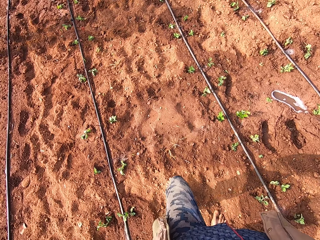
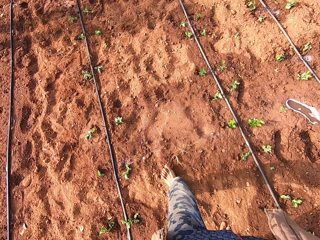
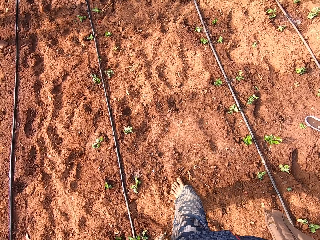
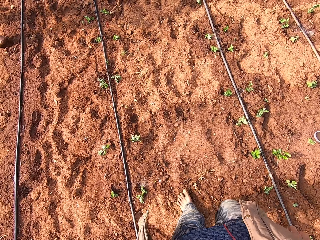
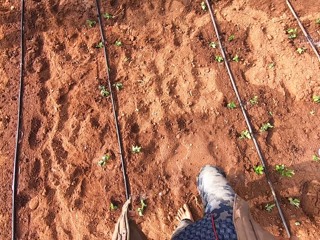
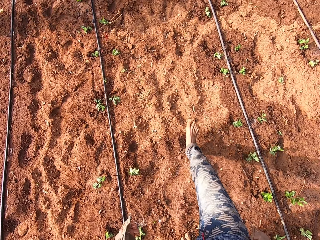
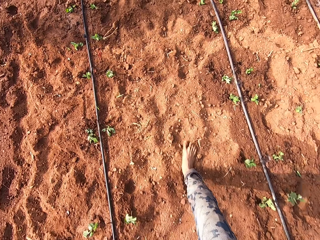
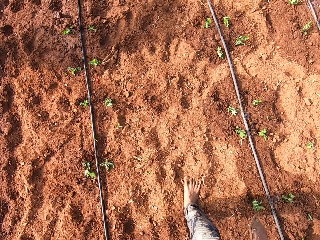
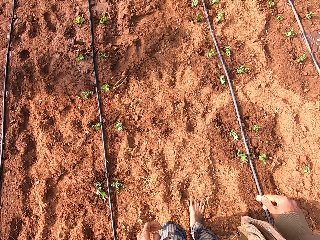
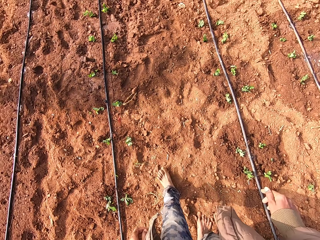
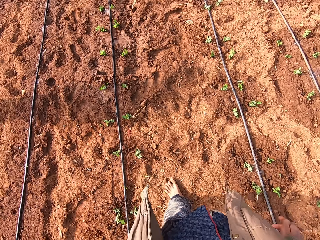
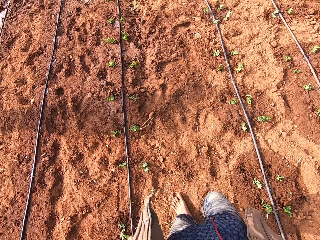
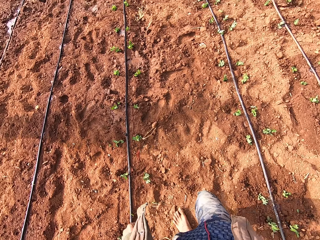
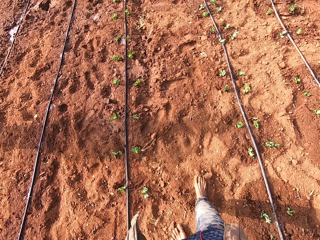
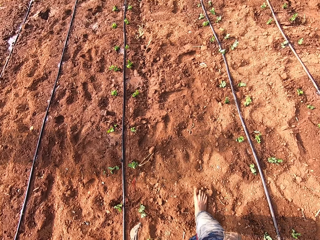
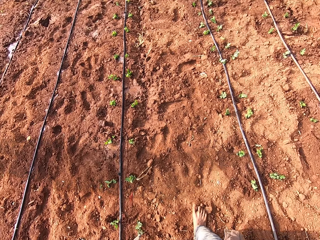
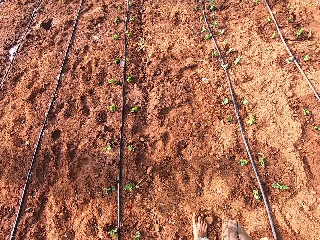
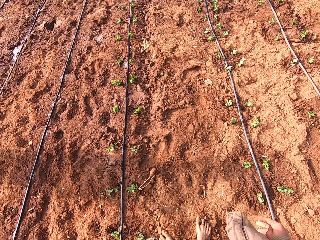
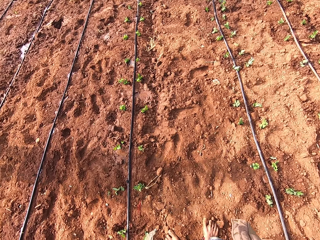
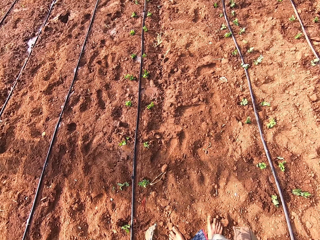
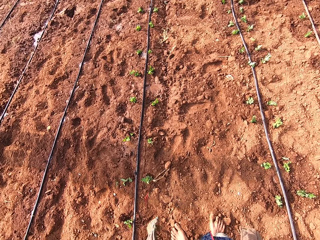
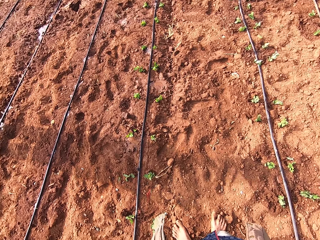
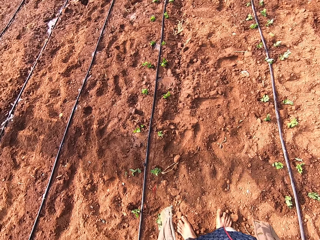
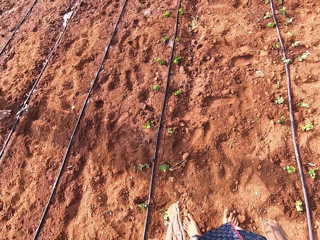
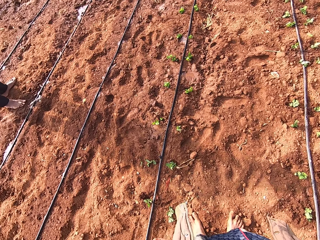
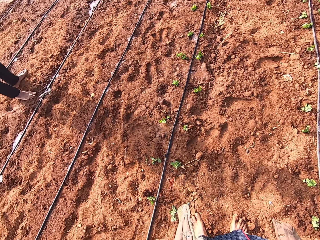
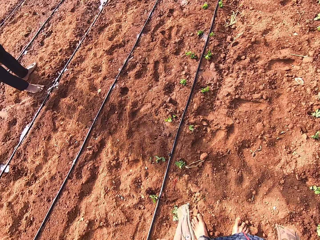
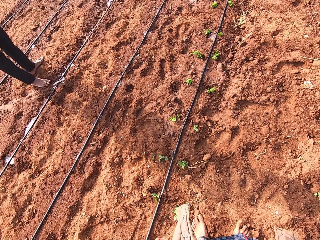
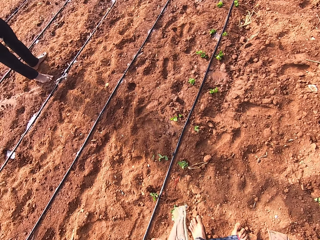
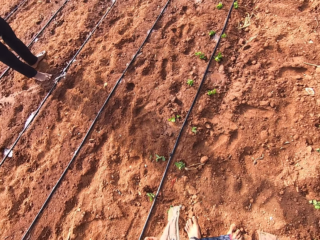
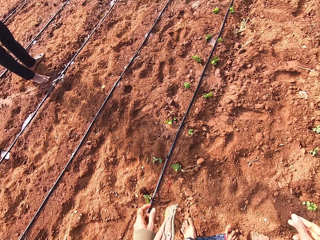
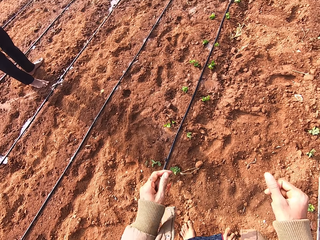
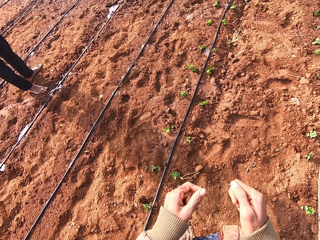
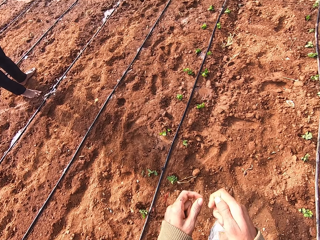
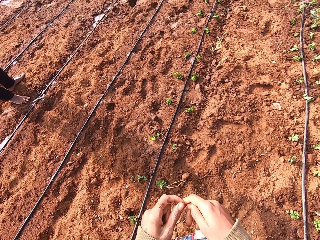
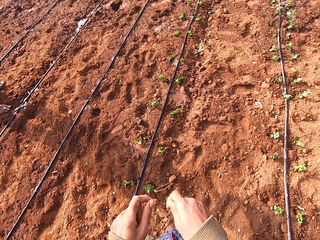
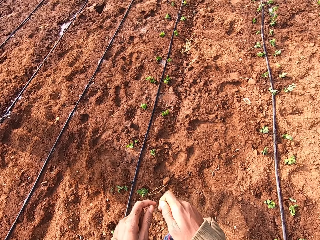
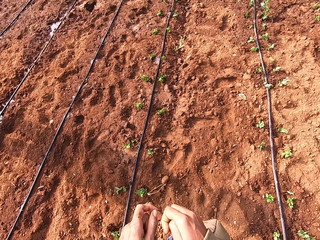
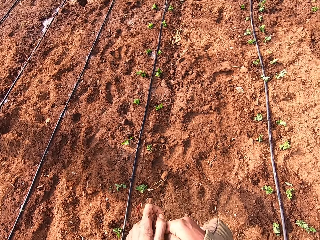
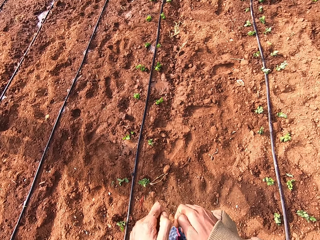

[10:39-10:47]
The camera wearer walks. He stops walking. He turns towards the man. He gestures both his hands at the man.

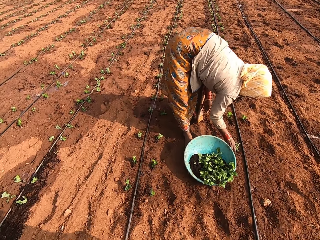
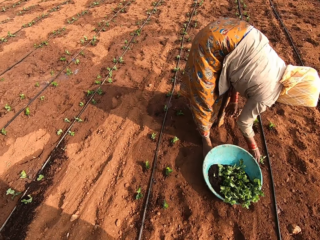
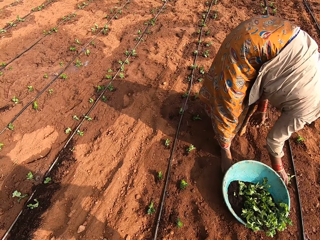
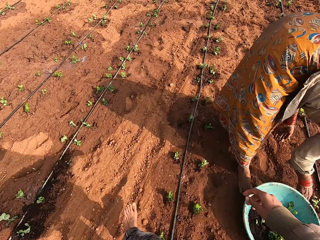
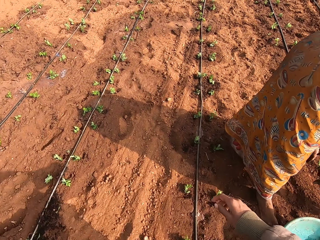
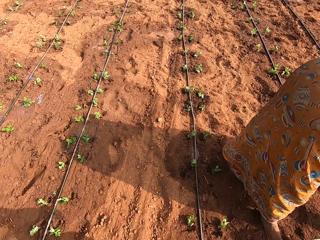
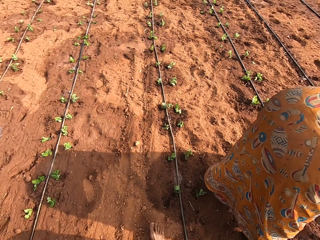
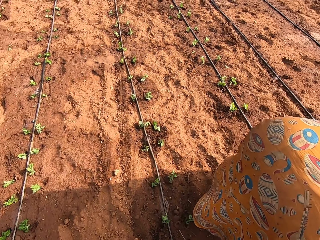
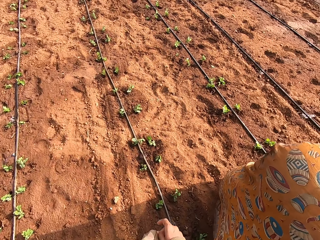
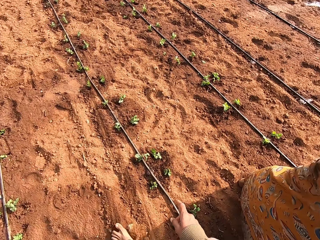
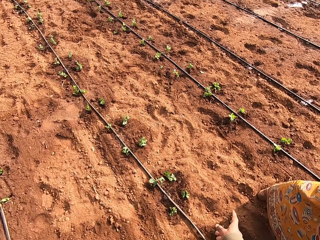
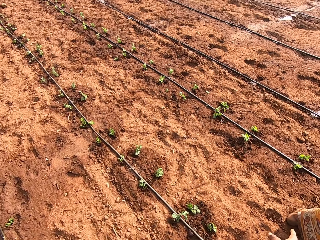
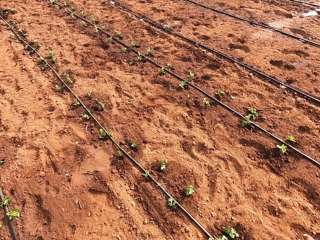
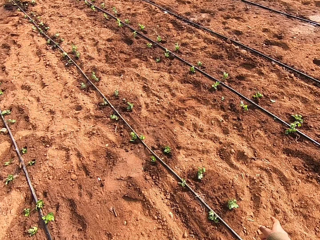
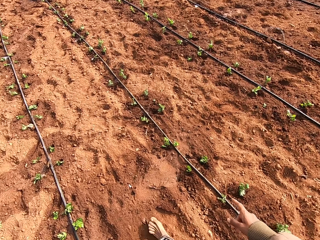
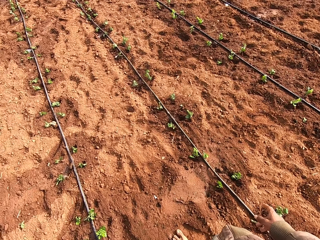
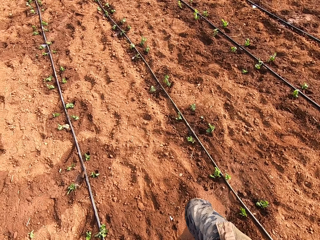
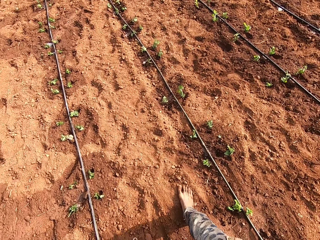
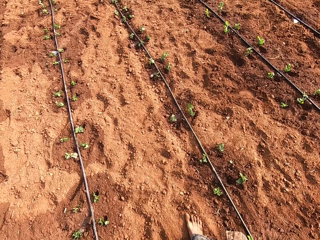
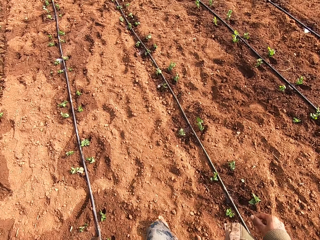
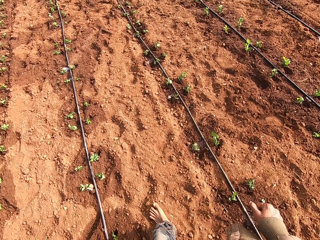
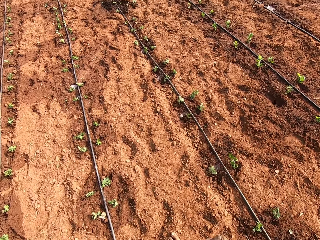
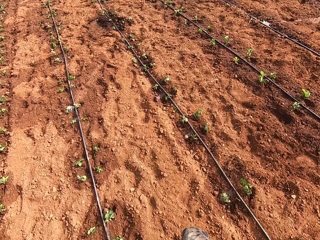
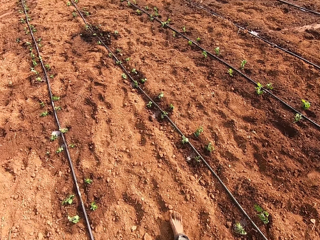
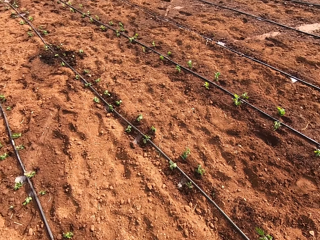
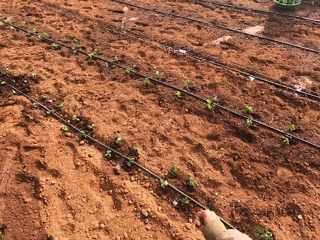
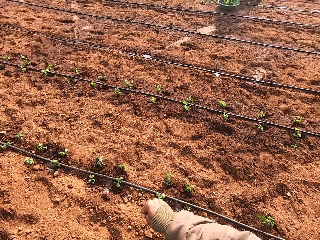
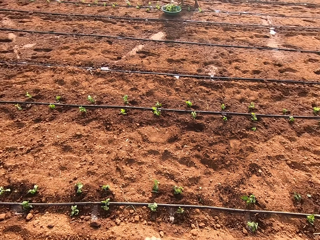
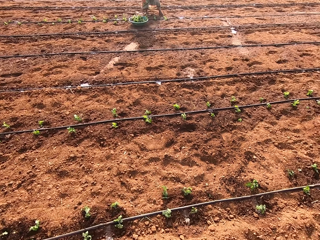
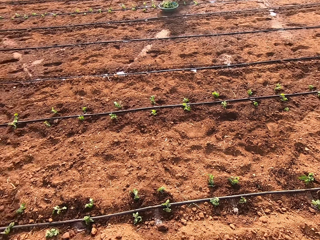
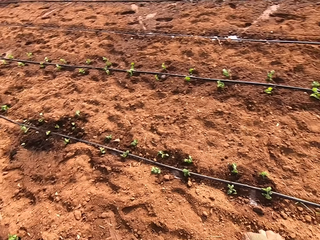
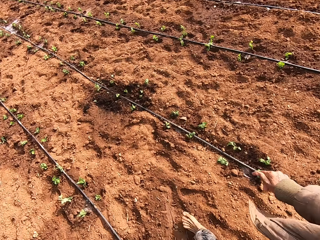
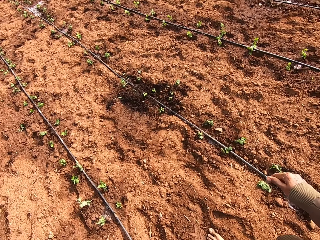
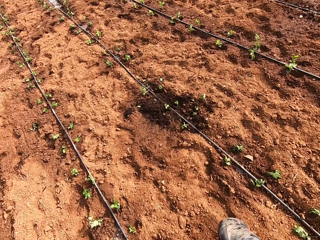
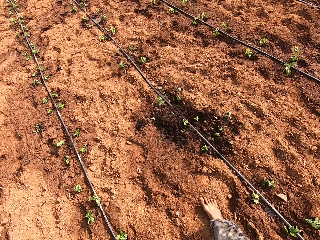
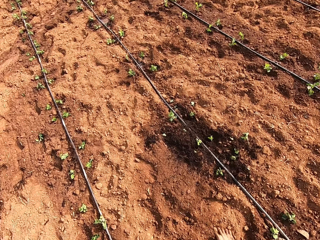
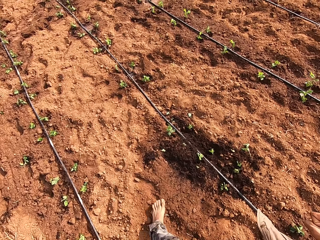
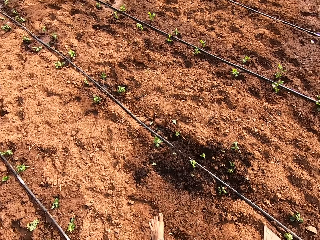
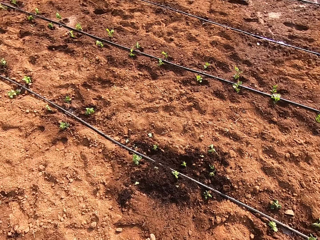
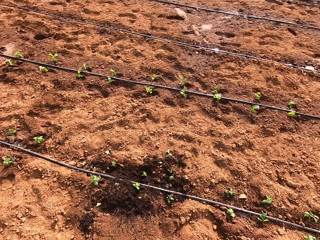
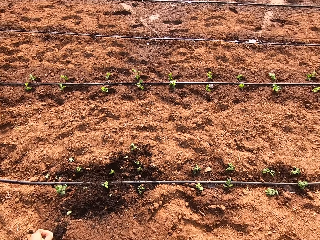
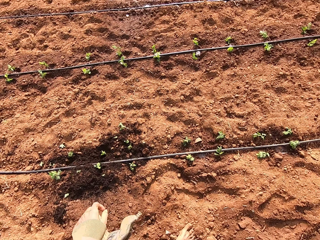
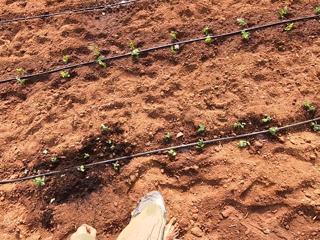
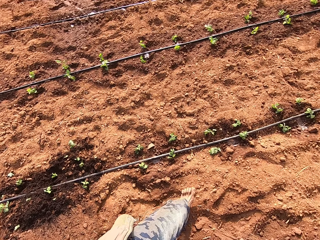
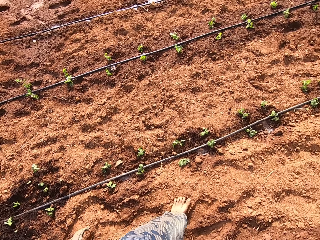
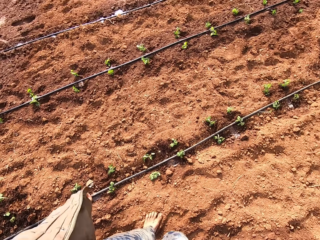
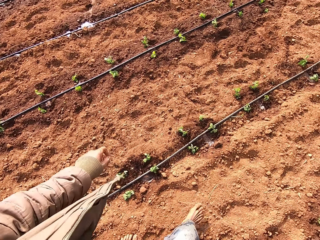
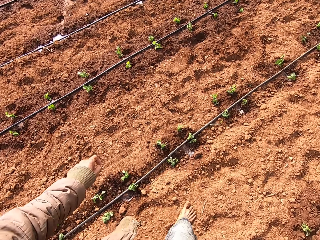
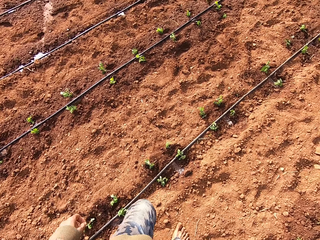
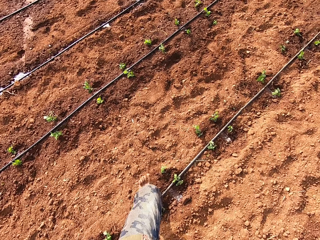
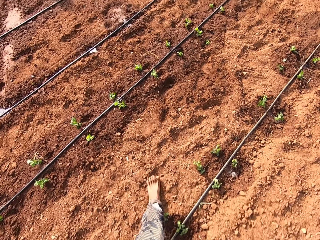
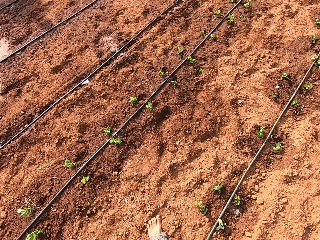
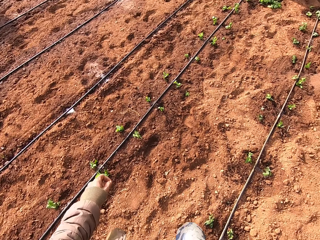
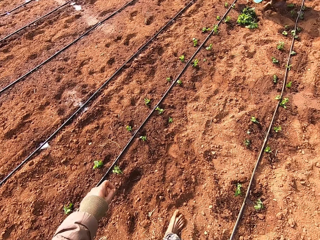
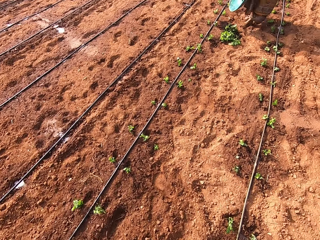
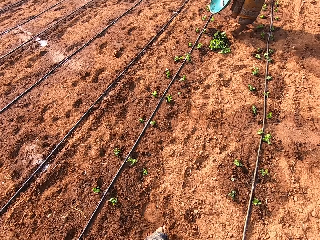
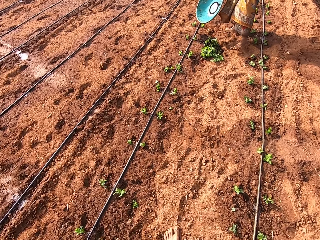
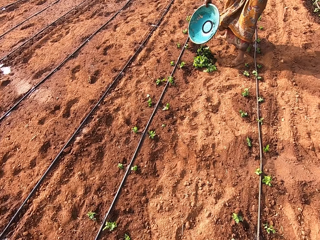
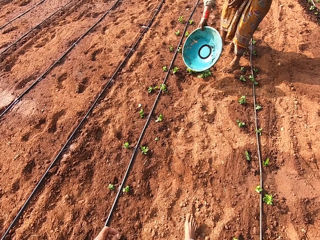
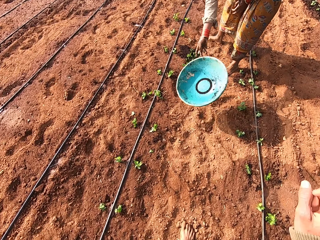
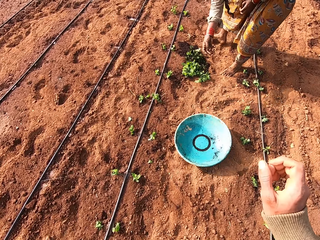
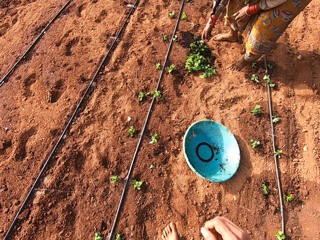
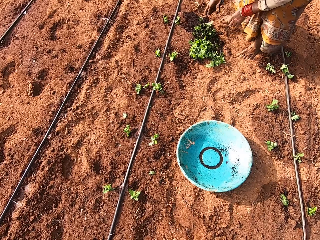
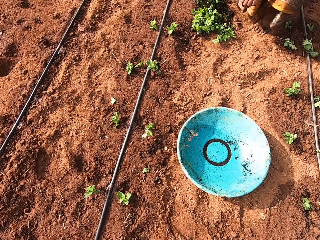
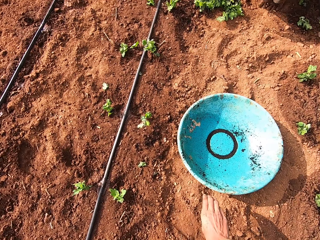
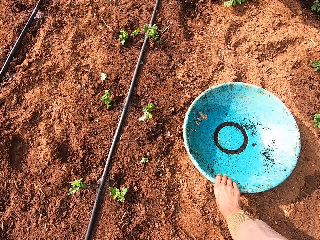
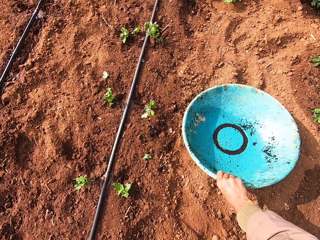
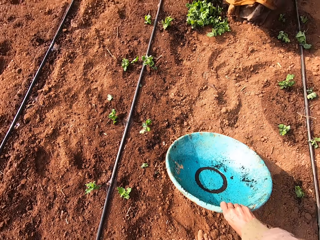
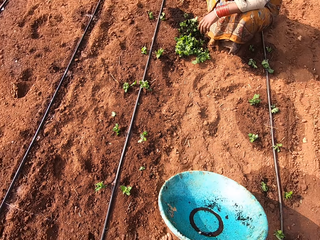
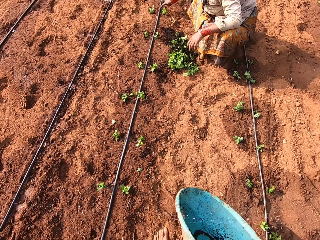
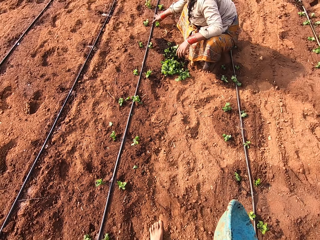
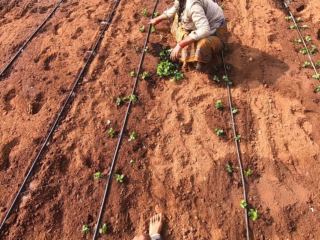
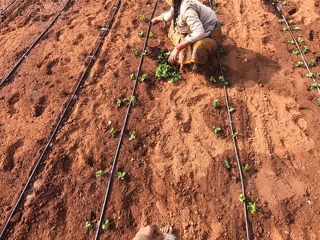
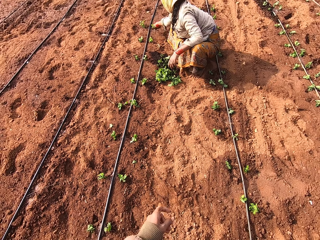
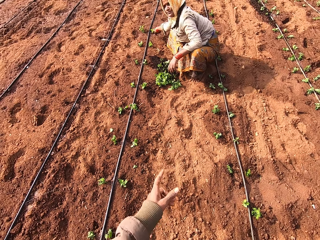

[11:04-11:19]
The camera wearer gestures his right hand. He talks. He looks to his right. He looks down. He turns around. He walks. The woman drops a bowl or basket on the ground with her right hand. The camera wearer picks up the bowl from the ground in his right hand. The woman points at the plants on the ground with her right hand. The camera wearer converses with the woman. The woman talks to the camera wearer.
